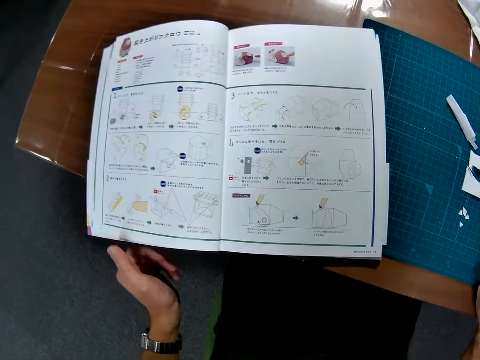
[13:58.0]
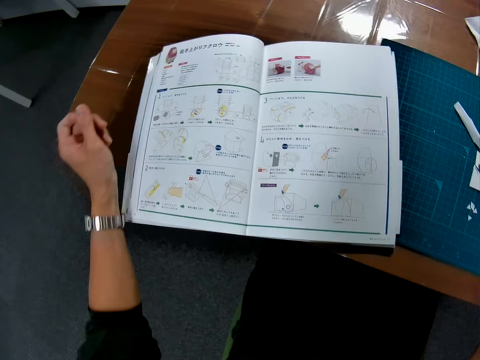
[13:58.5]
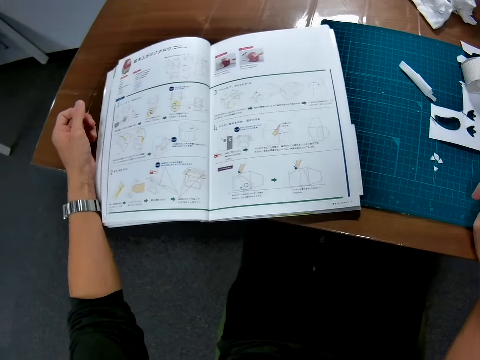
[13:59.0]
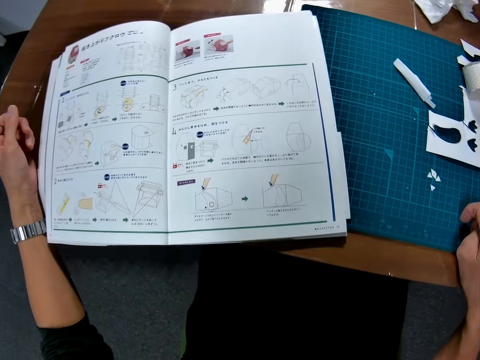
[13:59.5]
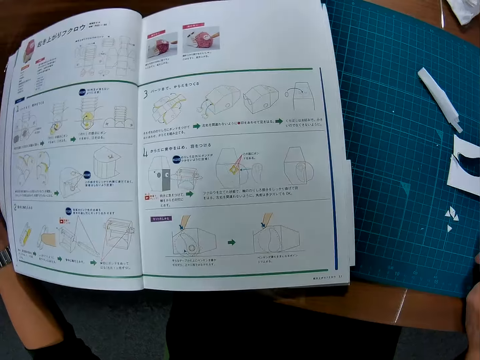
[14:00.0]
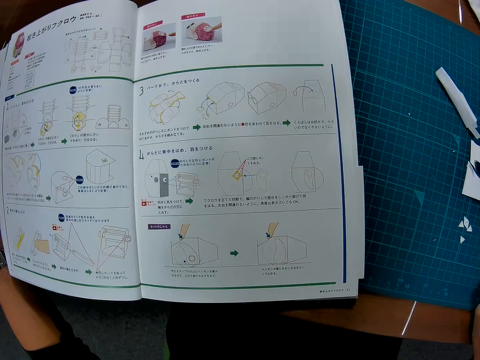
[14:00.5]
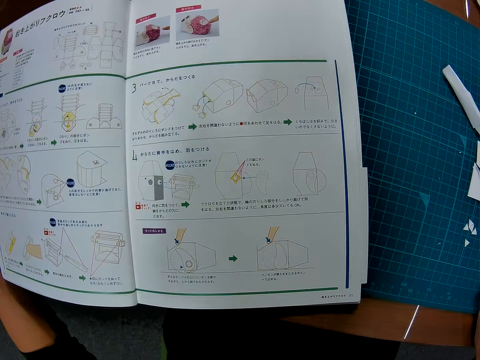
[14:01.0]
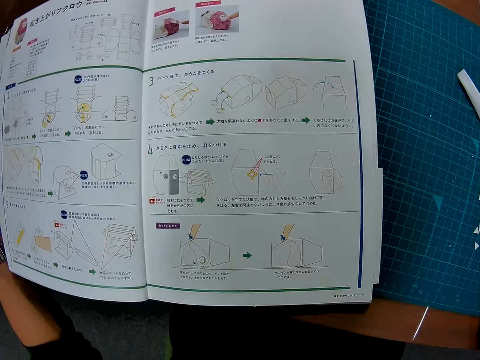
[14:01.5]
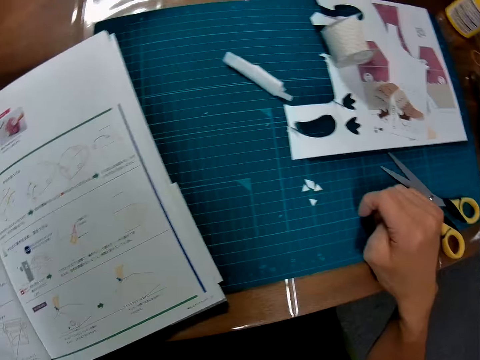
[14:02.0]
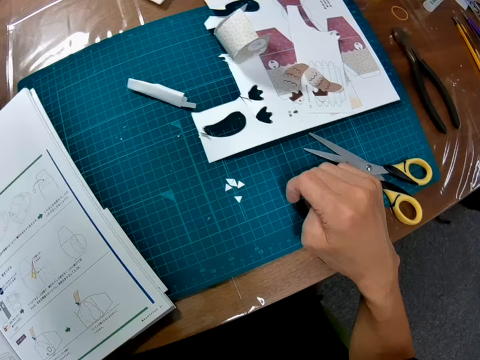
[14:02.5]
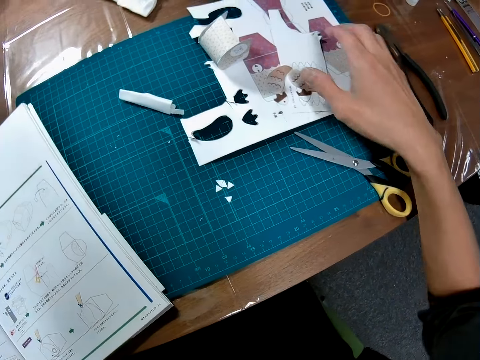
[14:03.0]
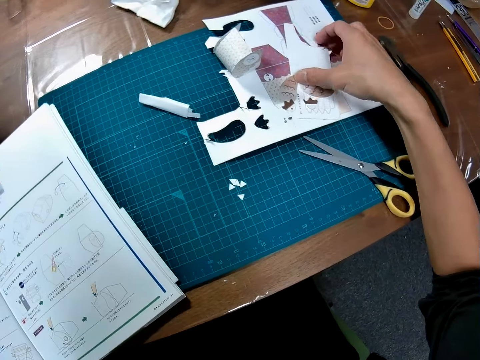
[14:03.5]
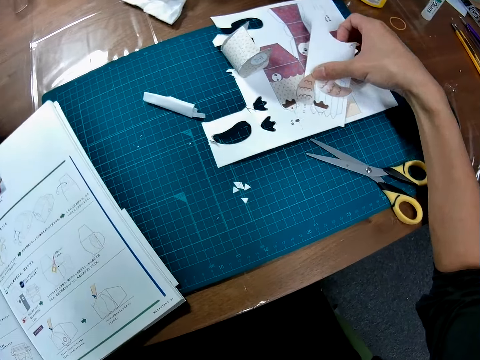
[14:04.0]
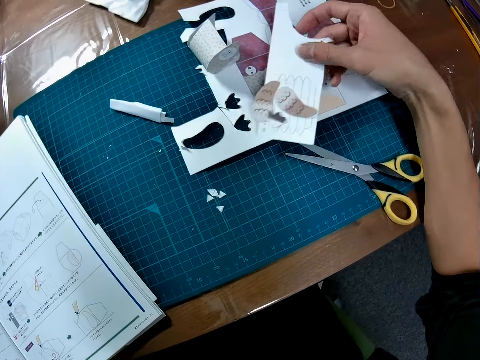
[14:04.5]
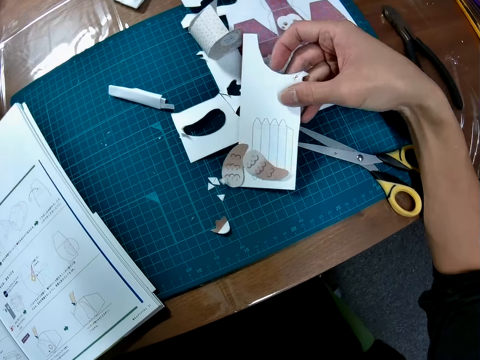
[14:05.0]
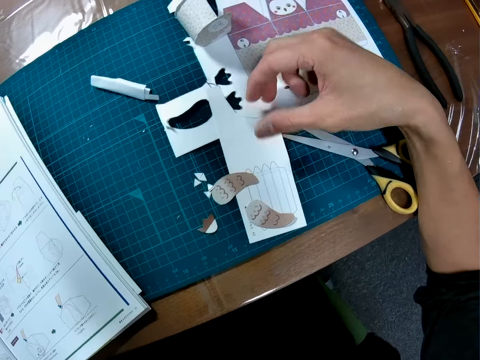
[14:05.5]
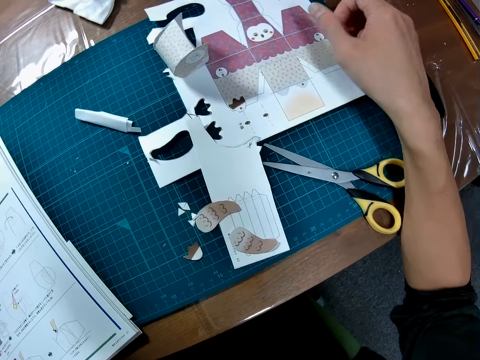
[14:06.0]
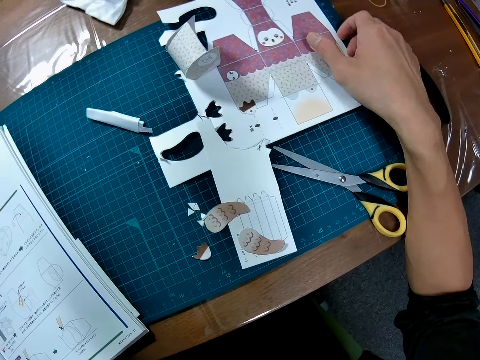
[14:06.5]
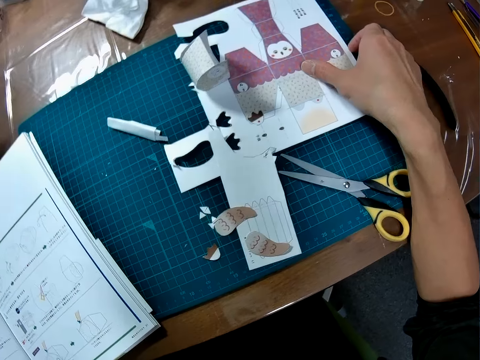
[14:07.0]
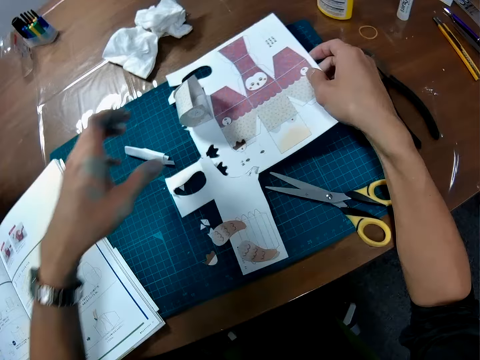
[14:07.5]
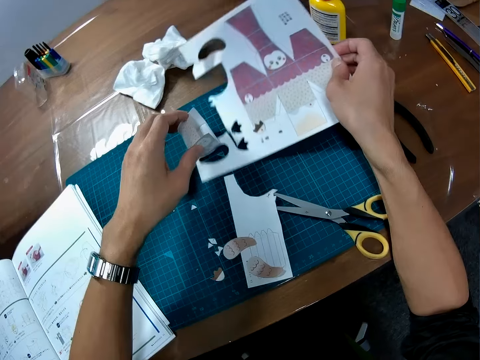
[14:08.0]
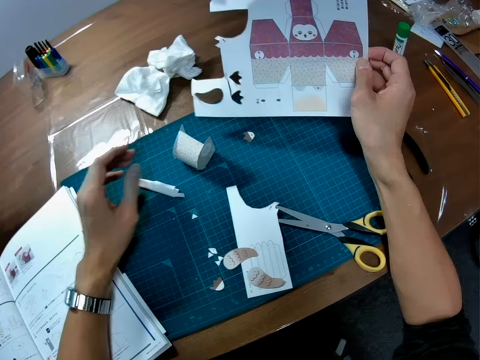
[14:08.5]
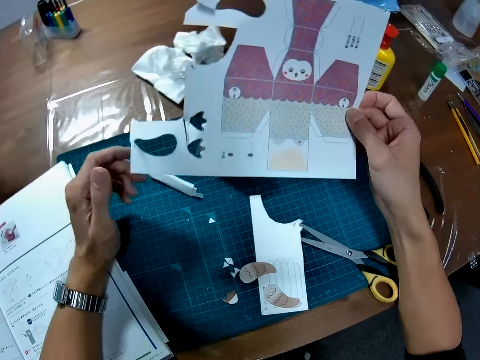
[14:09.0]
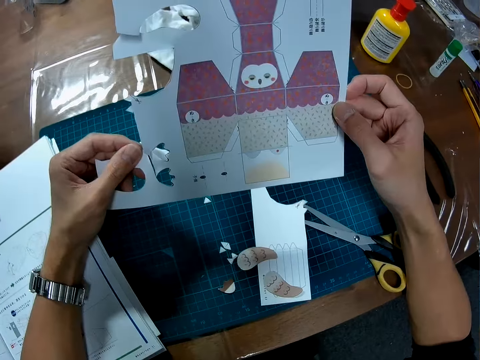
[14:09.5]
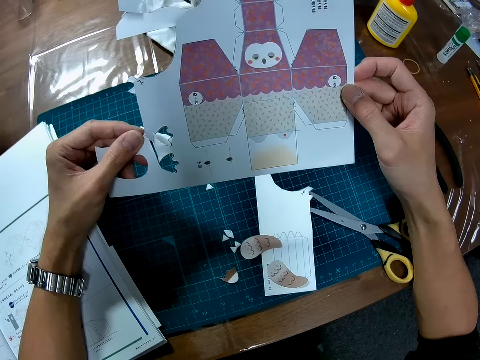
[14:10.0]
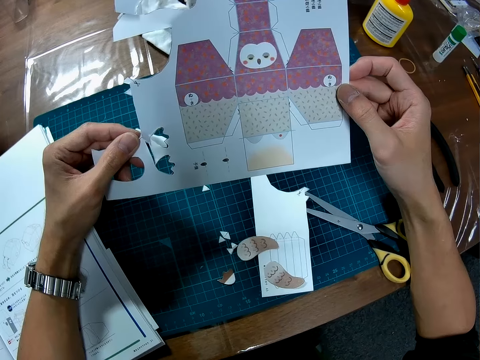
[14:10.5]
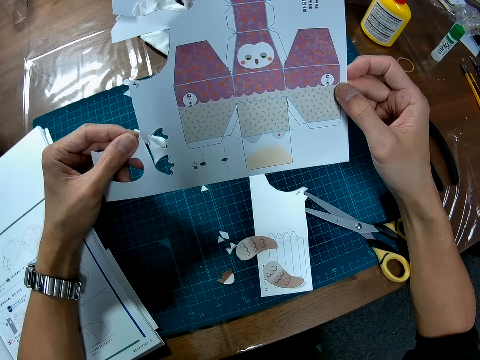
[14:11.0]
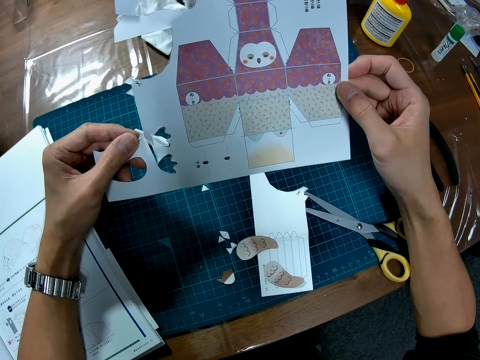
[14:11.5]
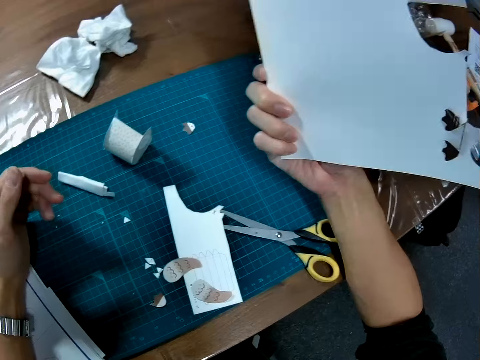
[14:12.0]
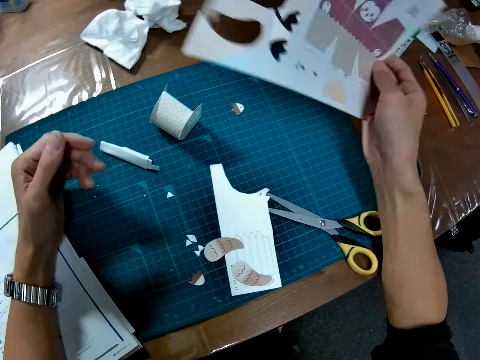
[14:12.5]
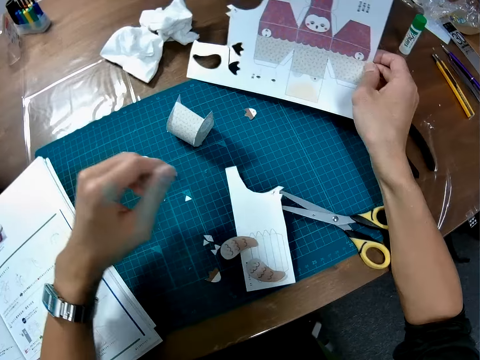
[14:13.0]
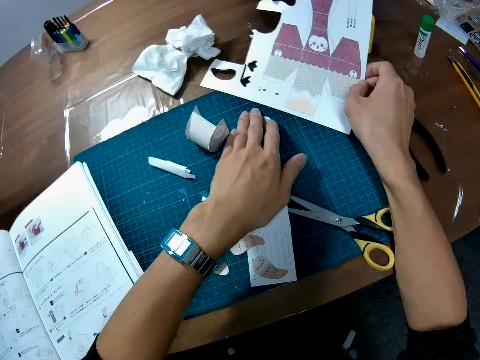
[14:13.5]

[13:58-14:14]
The camera wearer studies the manual book. He puts his hands on the table. He moves some paper pieces or crafting paper forward on the table. He moves the crafting paper with the other hand. He picks up a paper sheet from the table. He holds the crafting paper with hands. He looks at crafting papers. He looks at the back of the crafting paper.

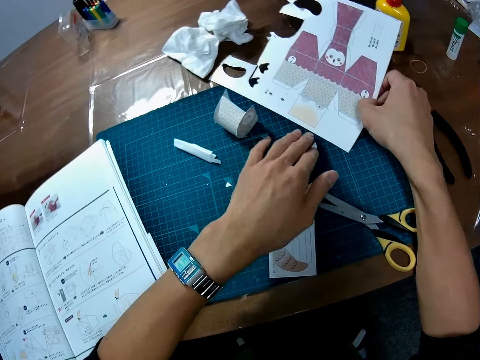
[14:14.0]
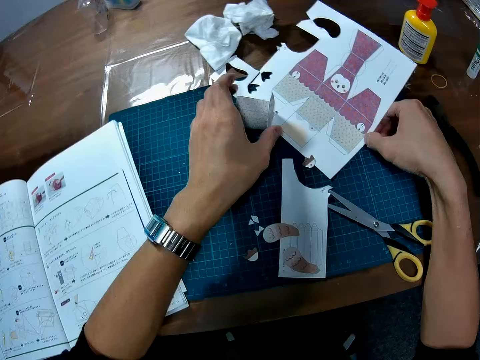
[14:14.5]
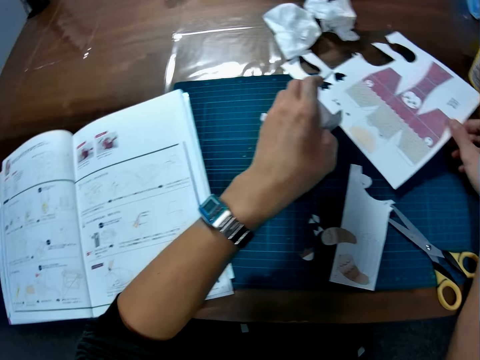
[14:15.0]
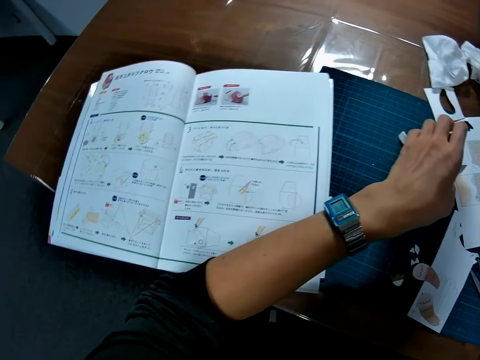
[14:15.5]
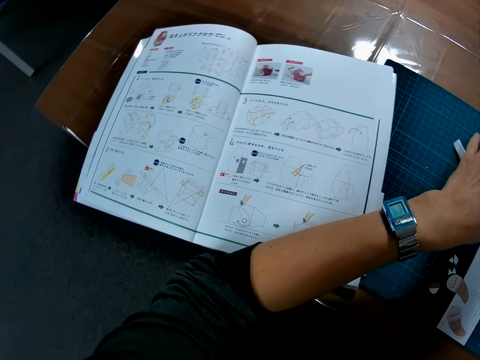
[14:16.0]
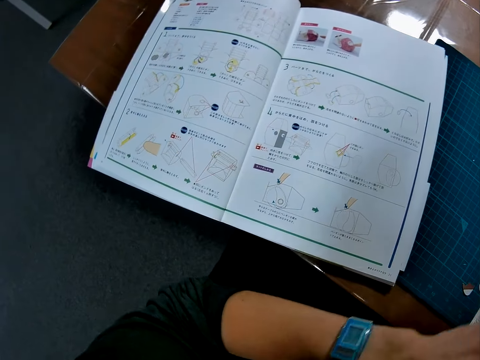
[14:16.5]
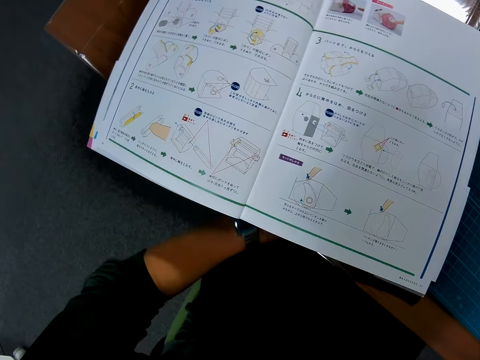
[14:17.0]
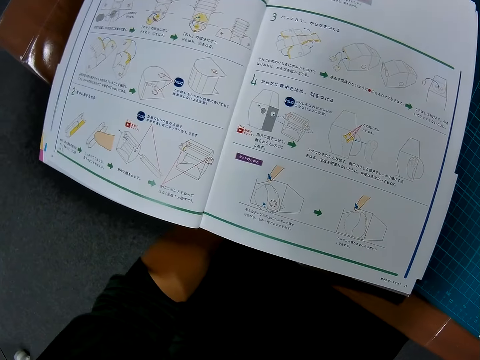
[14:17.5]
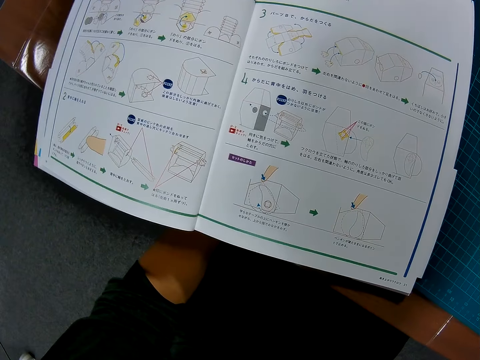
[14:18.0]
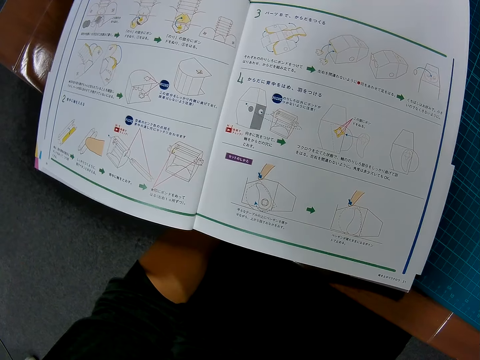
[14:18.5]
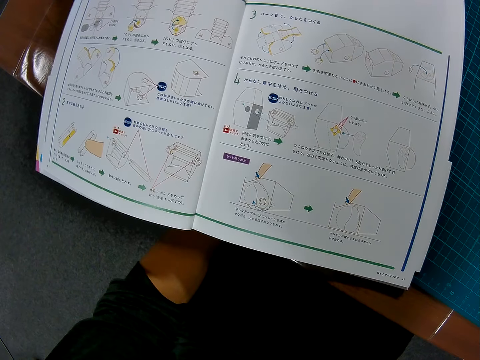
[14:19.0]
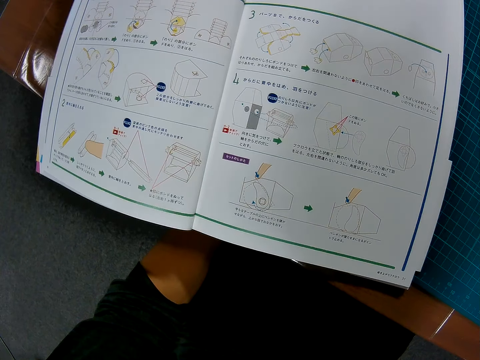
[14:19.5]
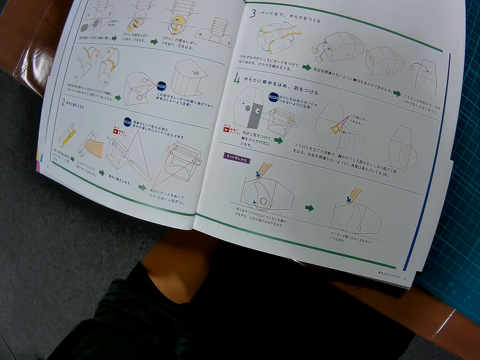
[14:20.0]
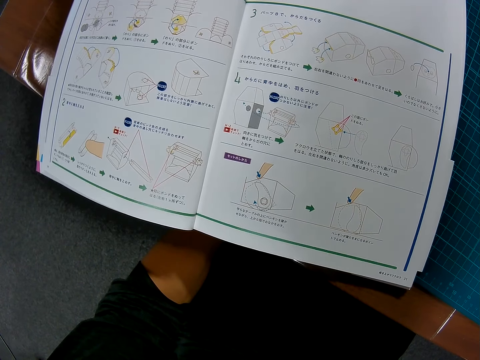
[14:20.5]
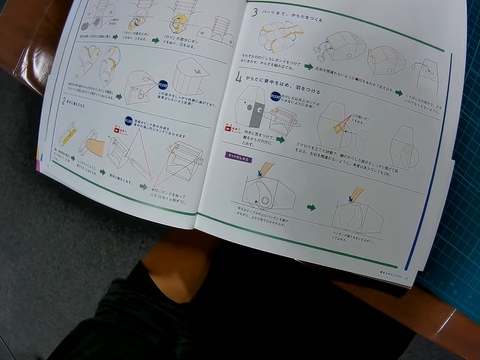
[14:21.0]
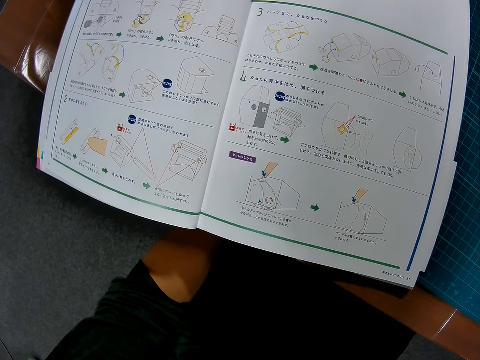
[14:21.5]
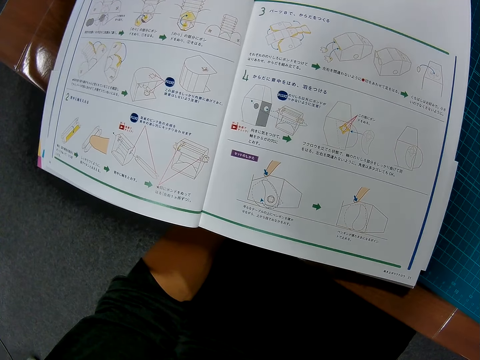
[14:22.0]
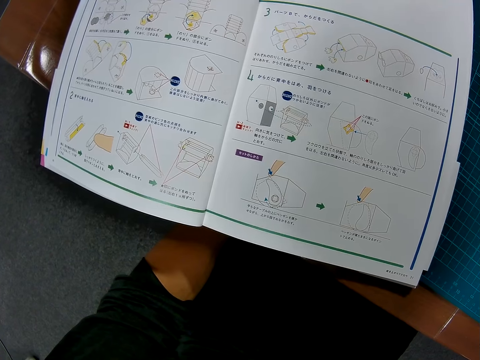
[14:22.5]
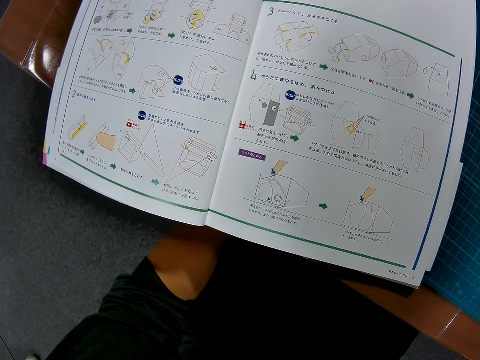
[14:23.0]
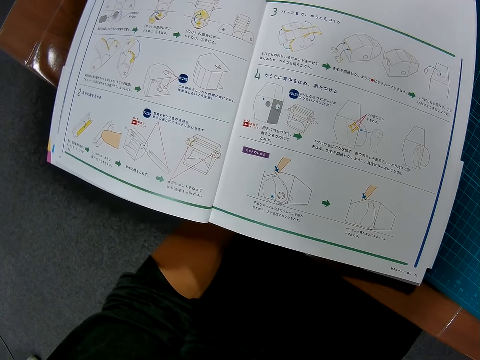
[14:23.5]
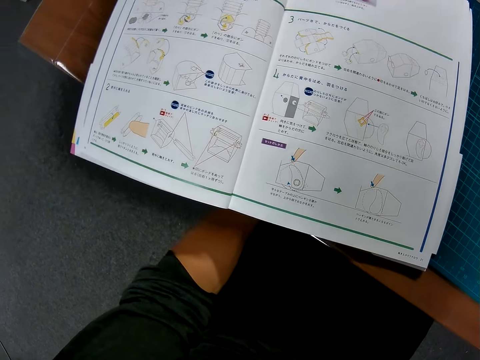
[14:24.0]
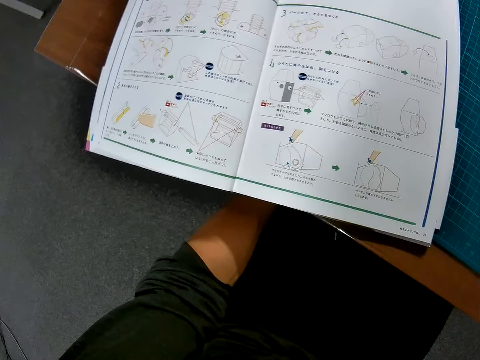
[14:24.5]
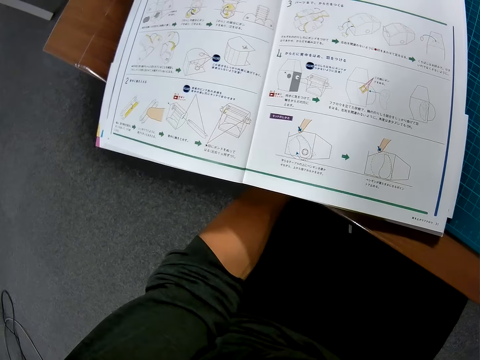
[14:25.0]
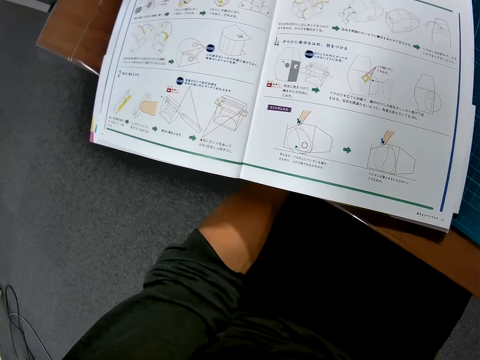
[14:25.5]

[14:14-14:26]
The camera wearer moves a piece of crafting paper. He places the paper sheet on the table. He moves a piece of crafting paper. He puts a hand on his lap under the table. He studies the manual book.
